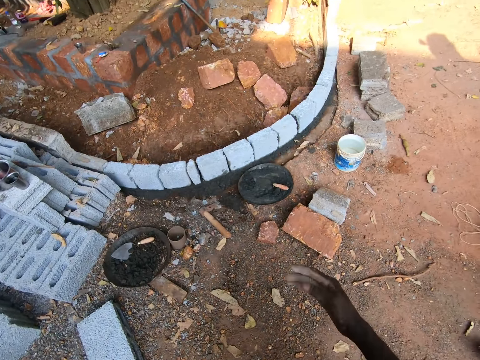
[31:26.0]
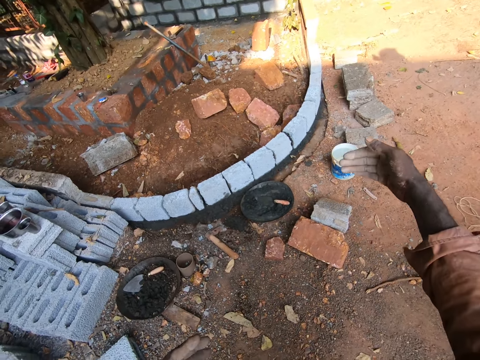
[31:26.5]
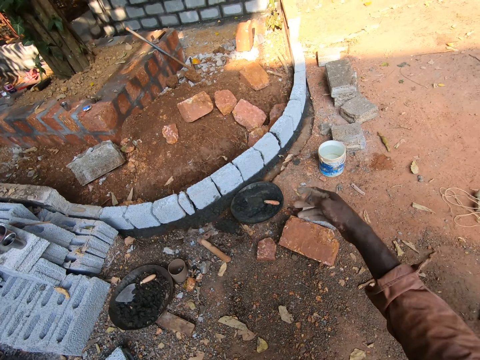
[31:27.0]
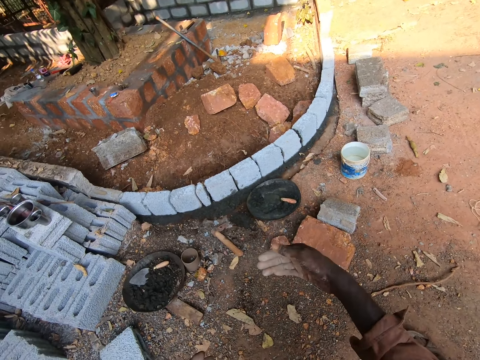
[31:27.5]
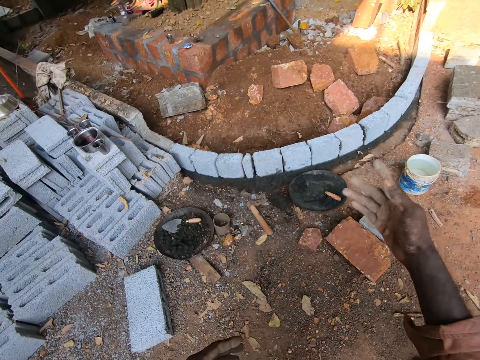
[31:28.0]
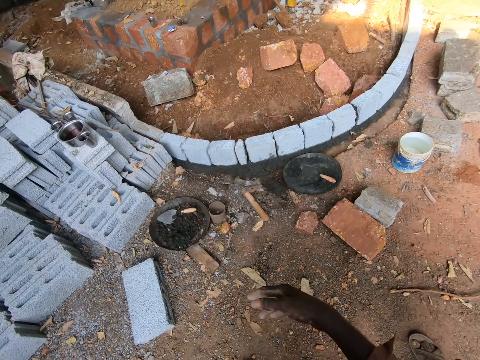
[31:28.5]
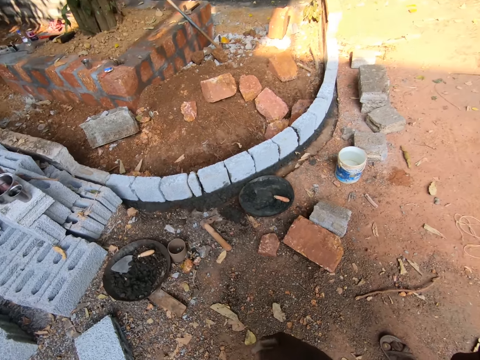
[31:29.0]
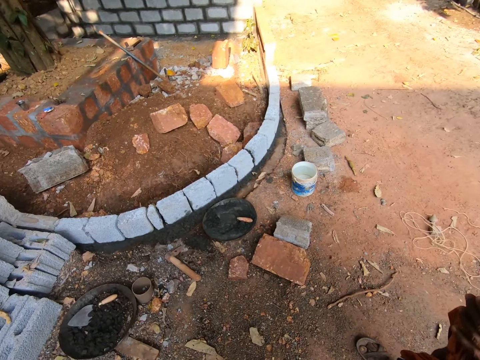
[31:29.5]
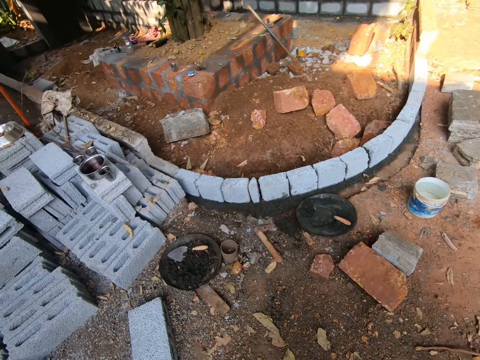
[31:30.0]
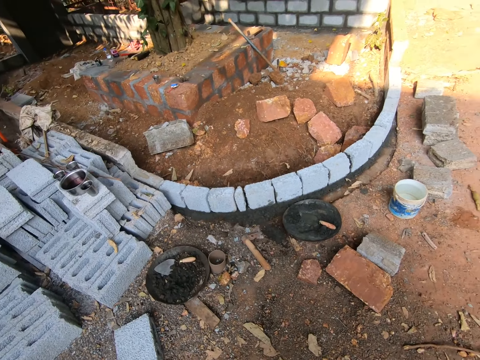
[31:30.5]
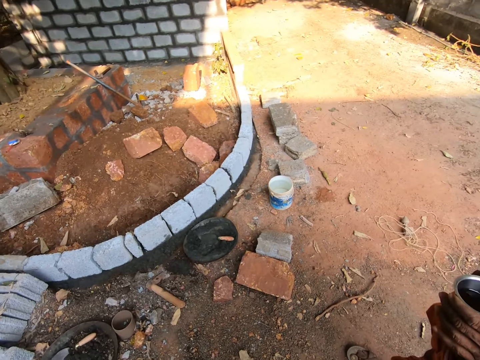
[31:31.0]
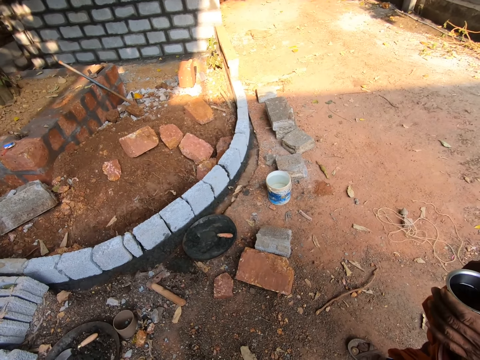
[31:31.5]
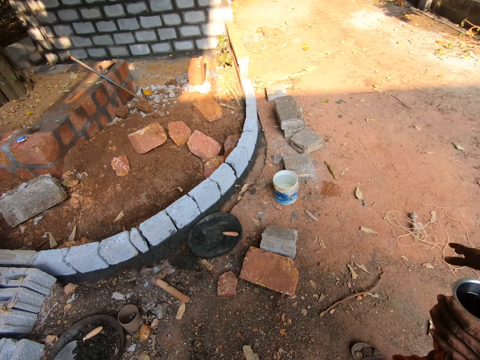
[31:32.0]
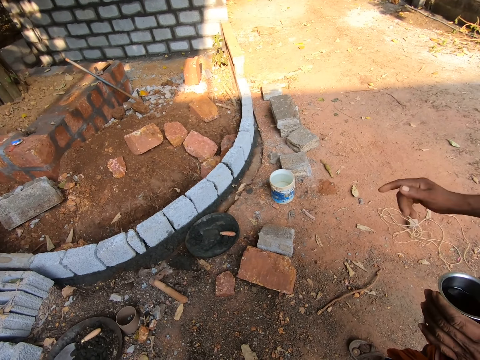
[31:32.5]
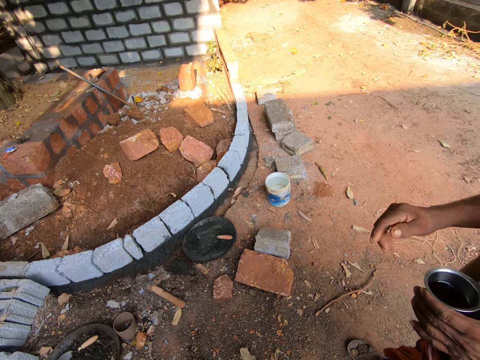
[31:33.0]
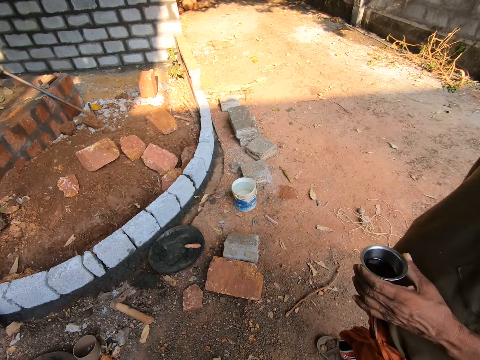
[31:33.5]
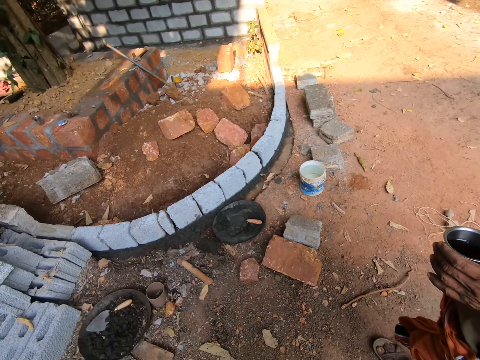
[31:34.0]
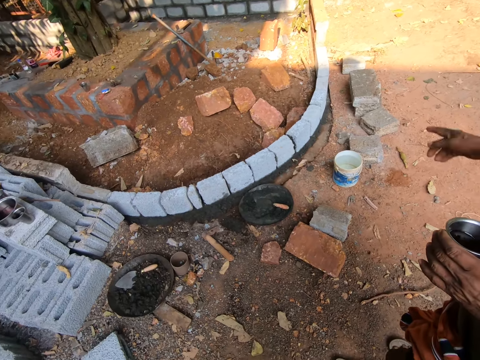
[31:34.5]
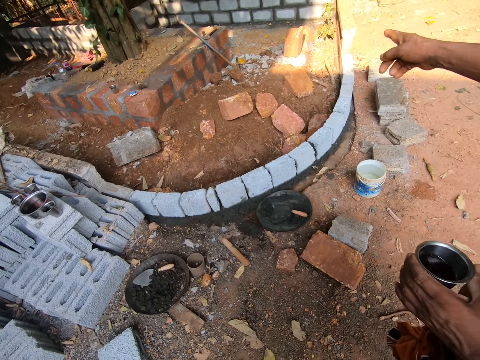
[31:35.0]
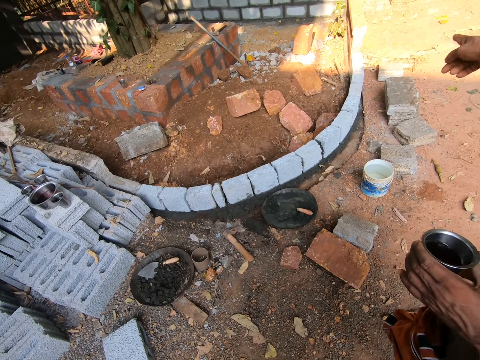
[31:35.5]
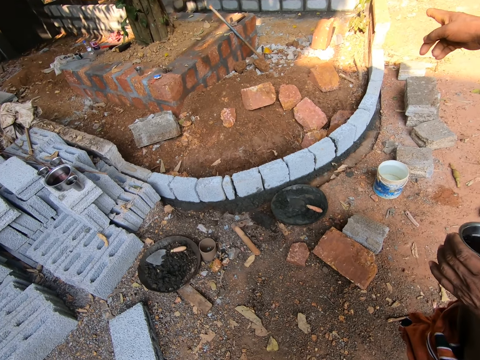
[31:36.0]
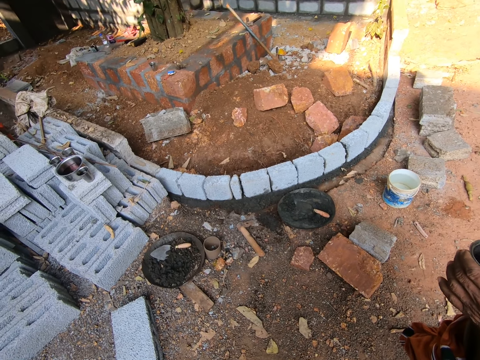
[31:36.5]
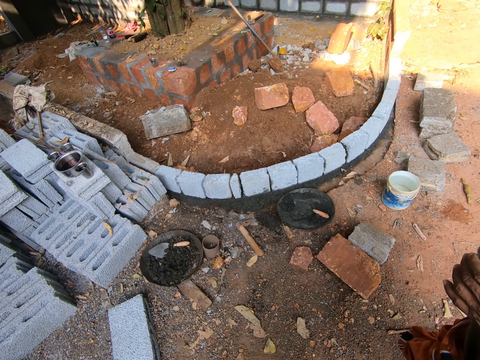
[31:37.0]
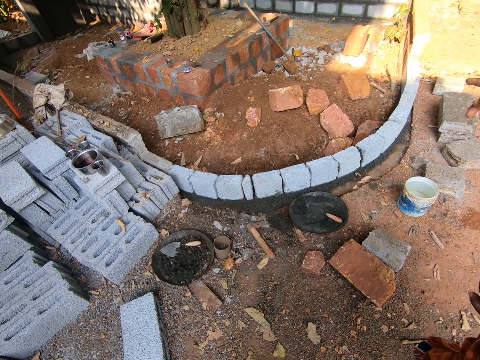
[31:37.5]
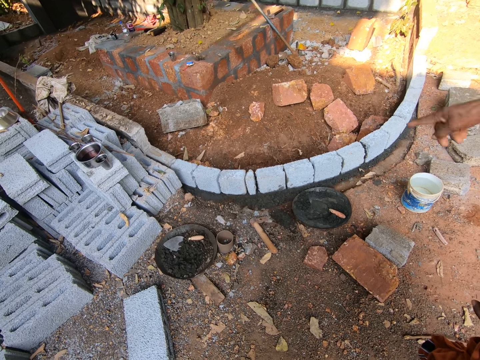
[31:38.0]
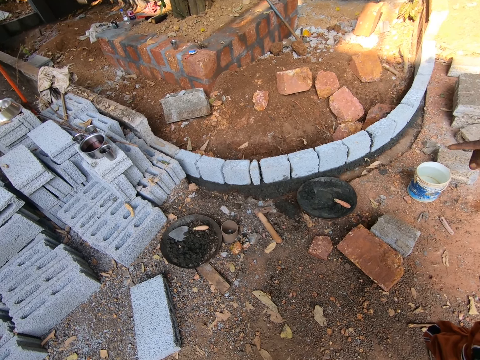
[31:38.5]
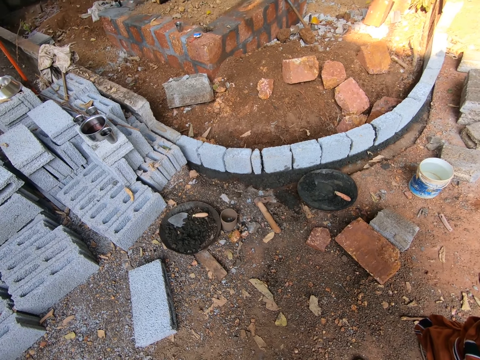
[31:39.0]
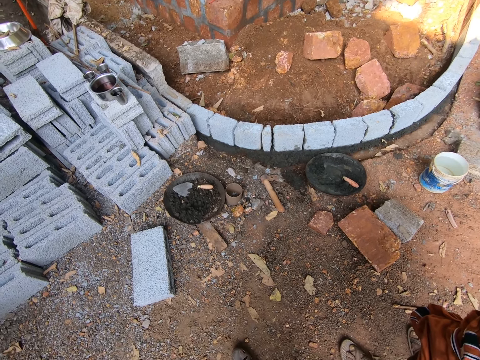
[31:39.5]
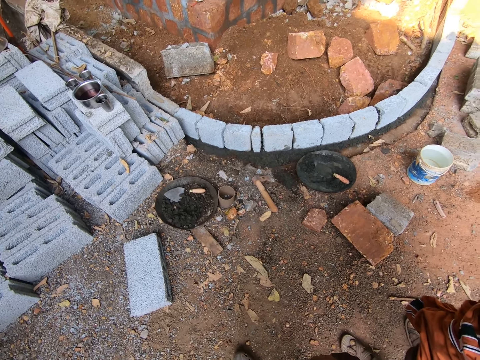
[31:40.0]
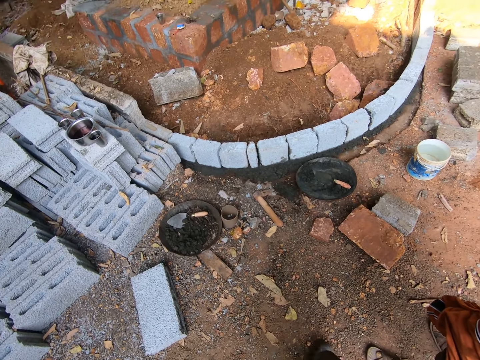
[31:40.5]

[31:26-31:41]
A person points at the concrete.

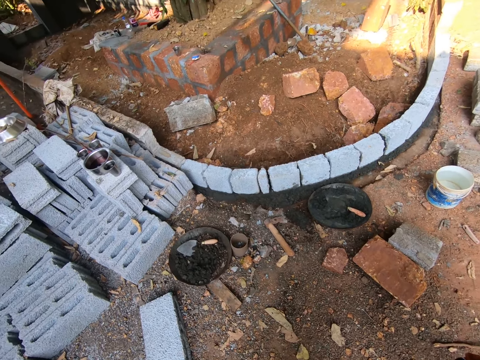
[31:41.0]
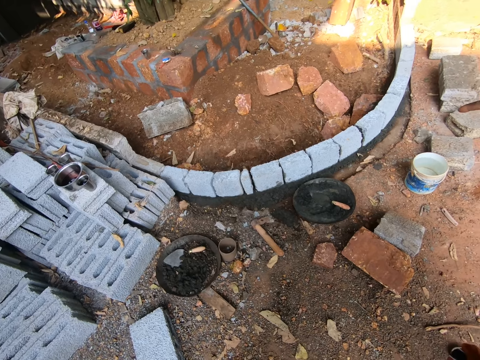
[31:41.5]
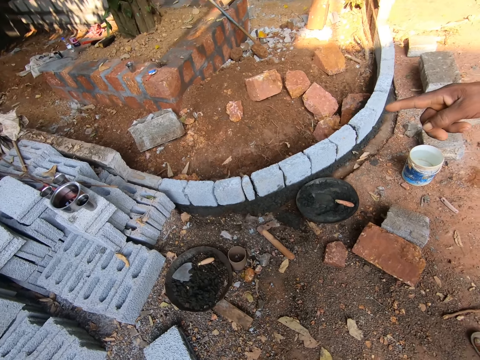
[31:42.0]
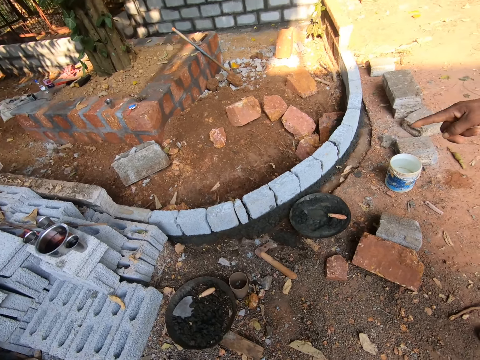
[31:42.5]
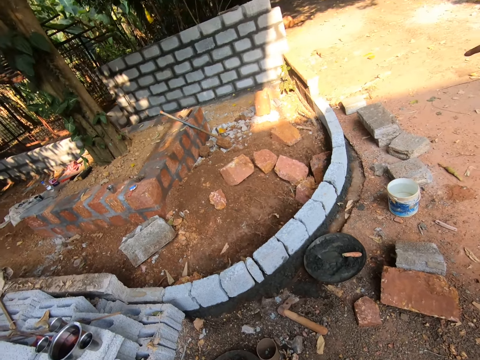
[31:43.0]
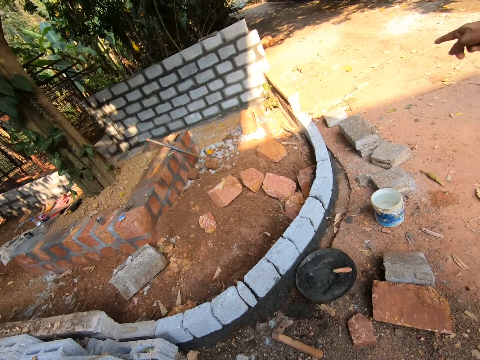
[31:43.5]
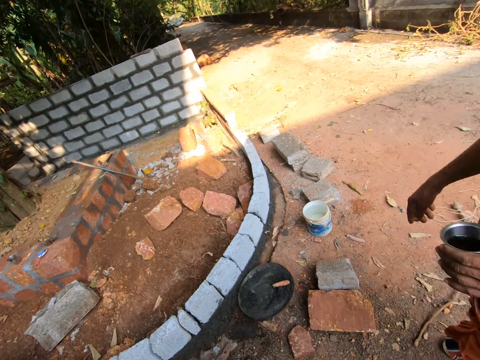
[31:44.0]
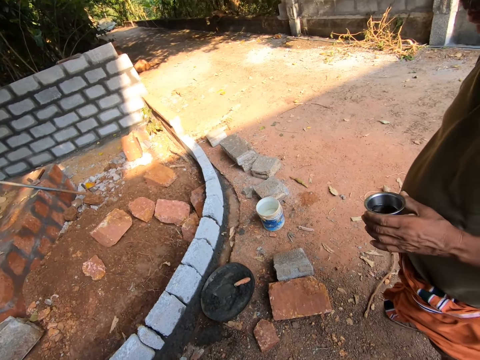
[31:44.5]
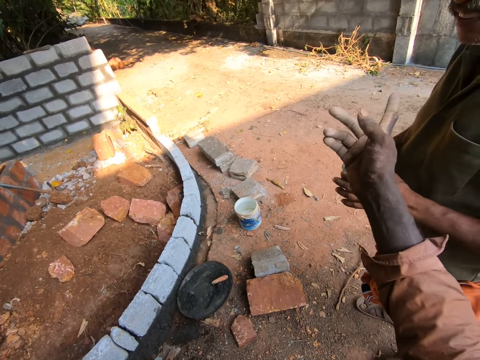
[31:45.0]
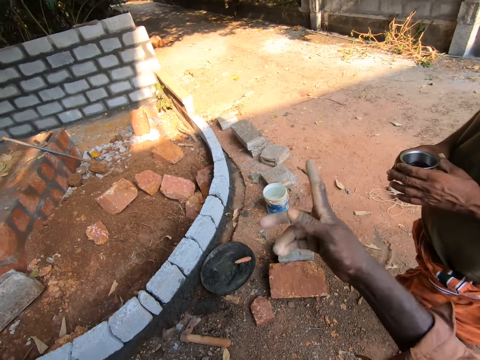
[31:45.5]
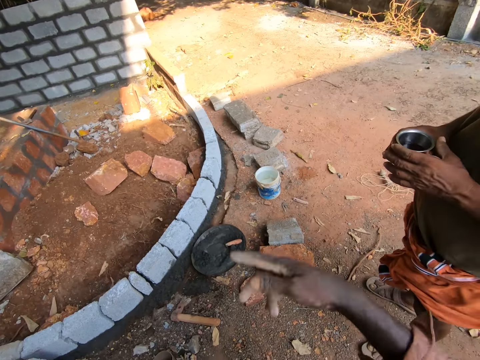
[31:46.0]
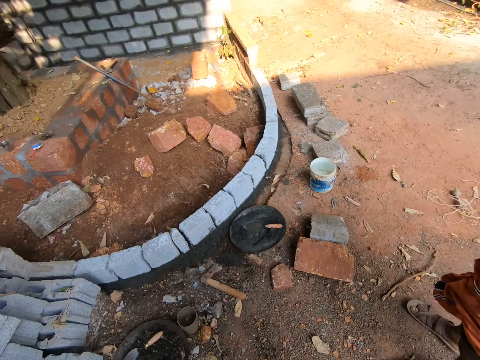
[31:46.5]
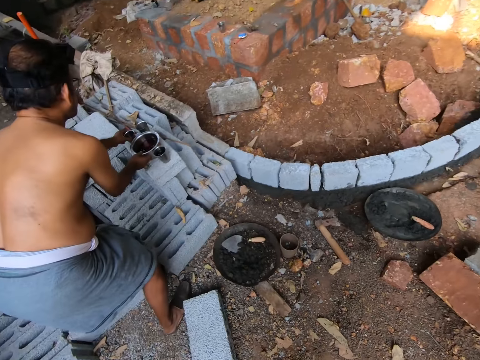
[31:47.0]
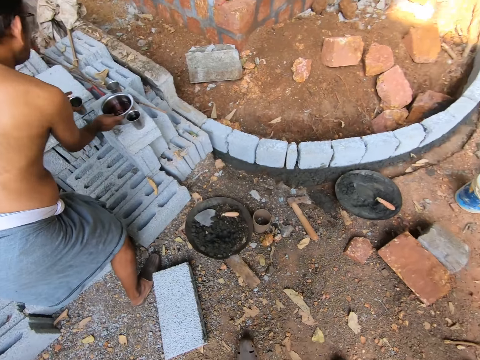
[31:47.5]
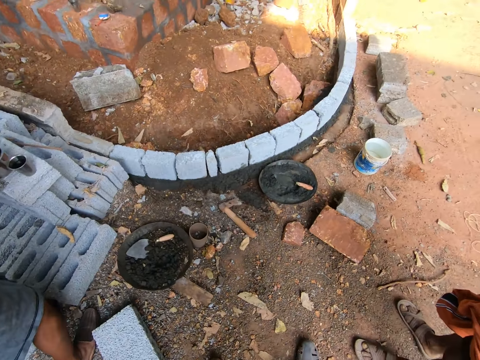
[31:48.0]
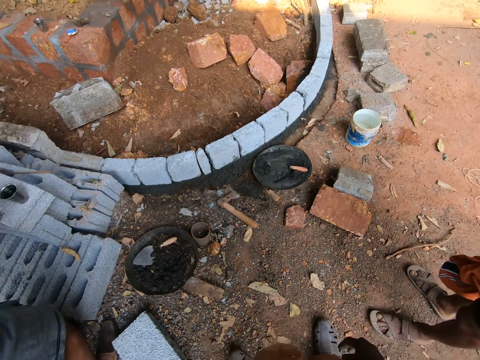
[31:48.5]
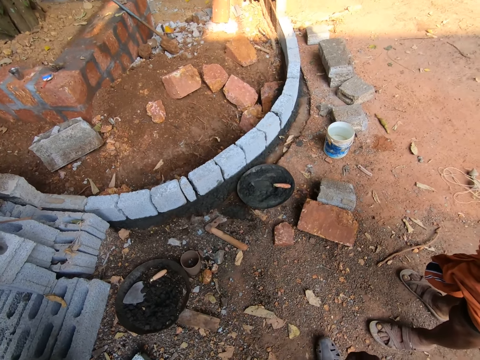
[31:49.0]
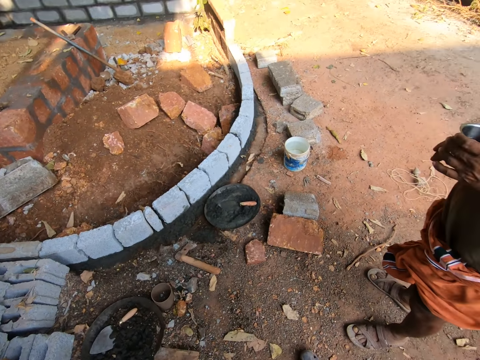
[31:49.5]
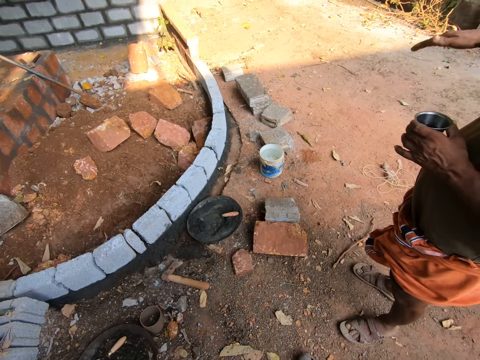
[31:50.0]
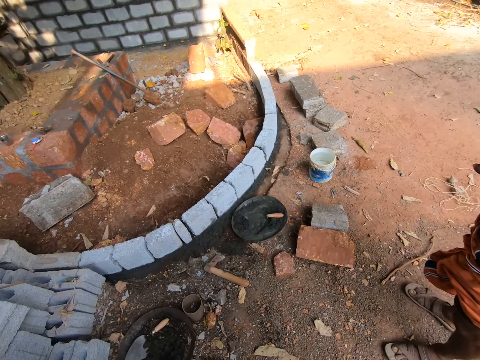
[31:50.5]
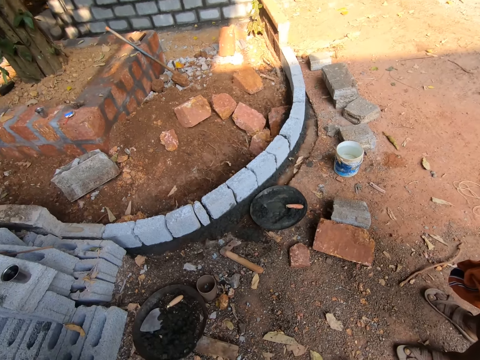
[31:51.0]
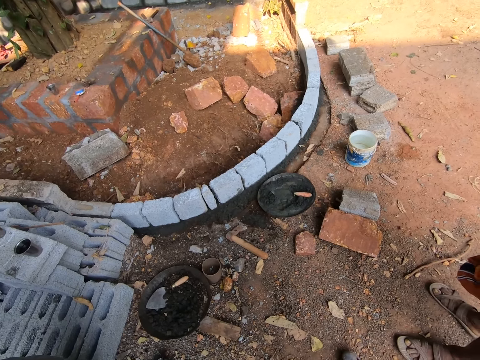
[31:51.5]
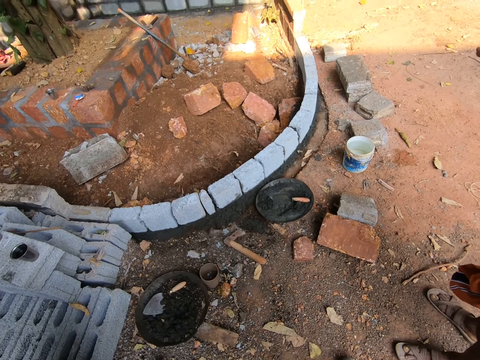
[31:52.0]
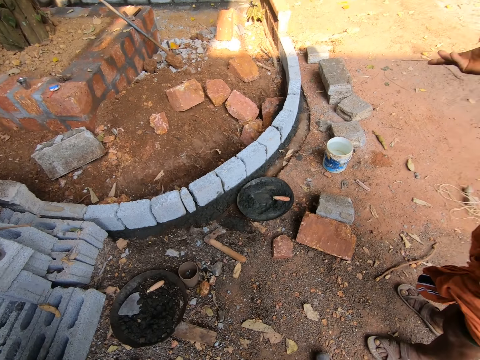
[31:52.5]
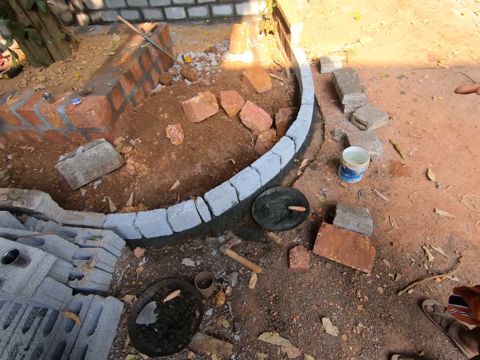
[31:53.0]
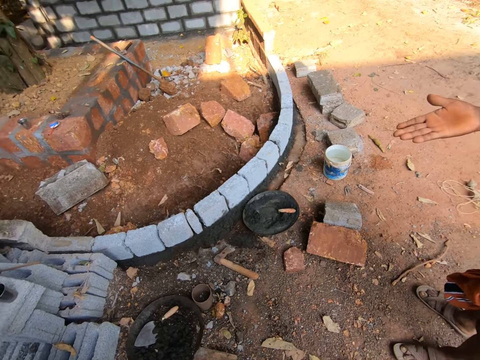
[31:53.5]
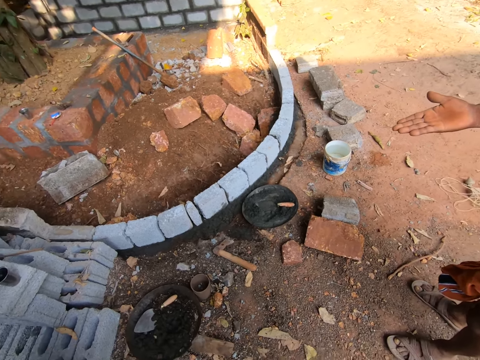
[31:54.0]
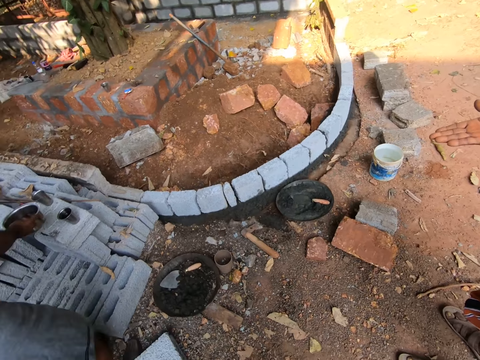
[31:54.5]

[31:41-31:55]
The camera wearer points. They interact with a man. Another man picks up a bowl. The camera wearer looks at a man. They look around a construction site. The first man interacts with the camera wearer.
